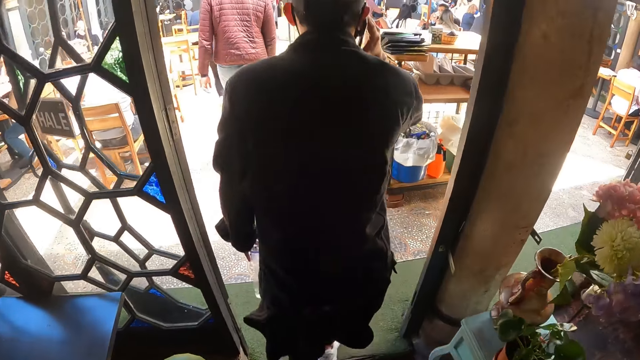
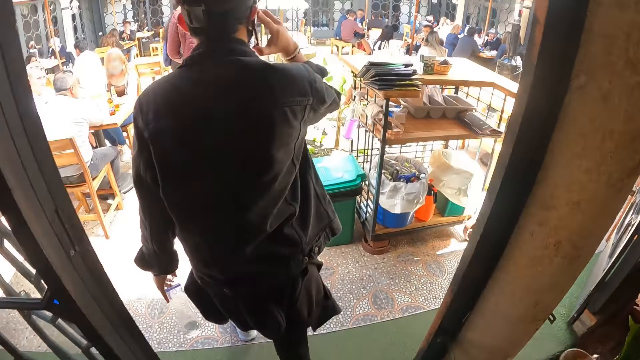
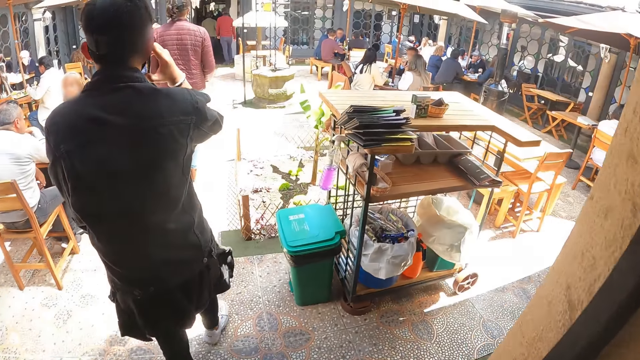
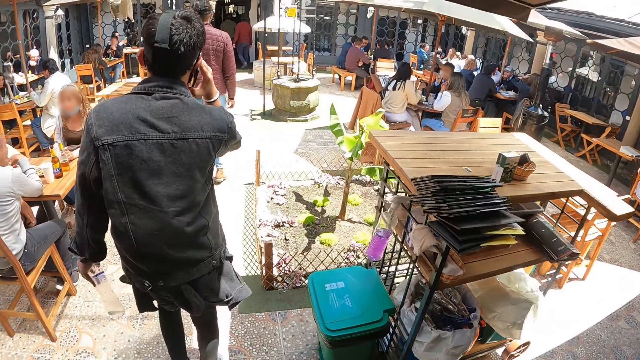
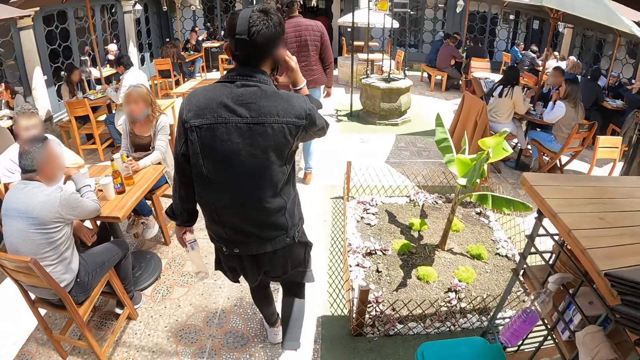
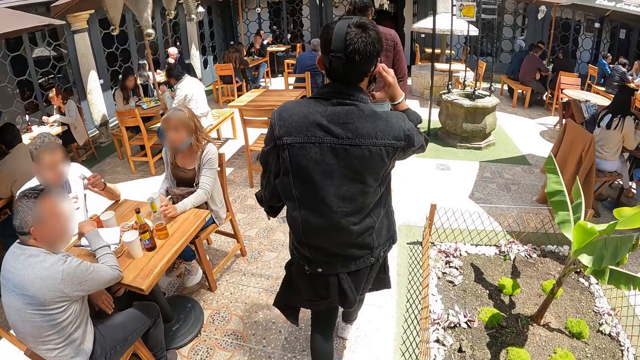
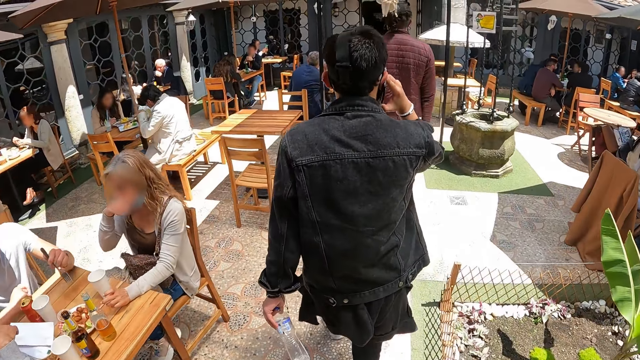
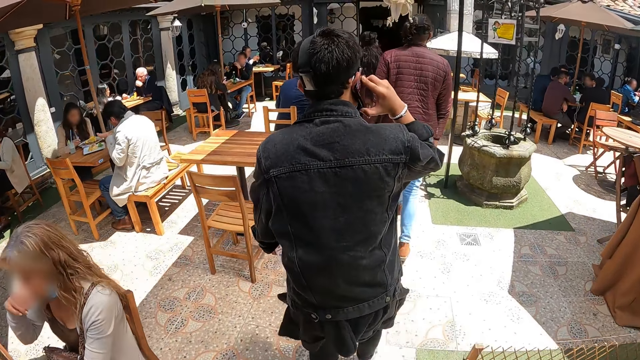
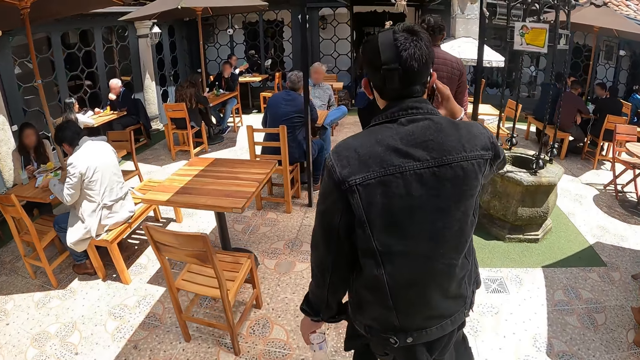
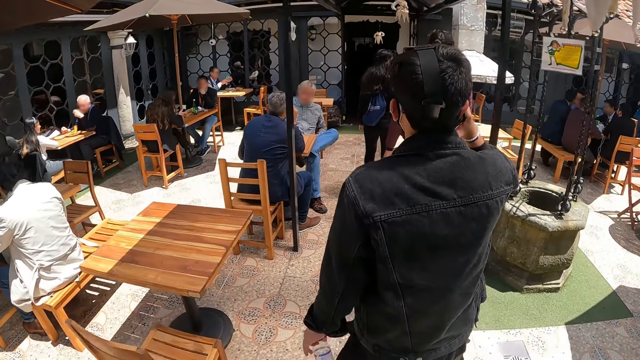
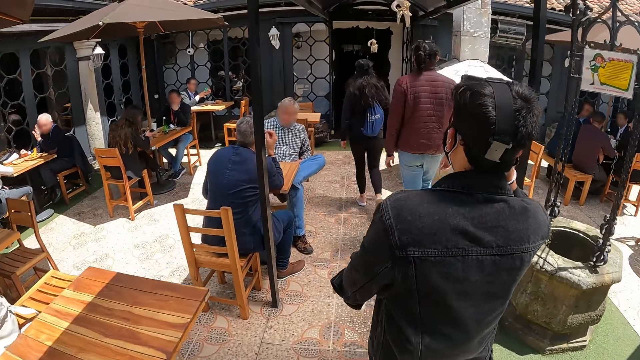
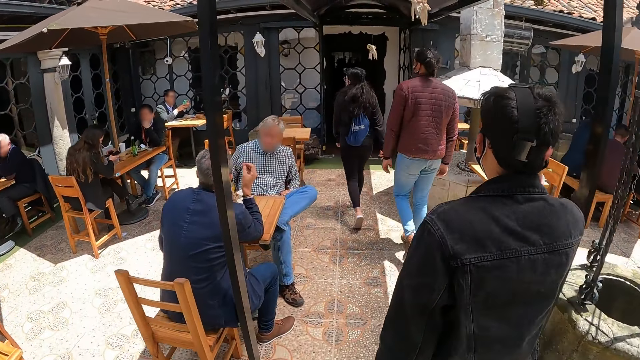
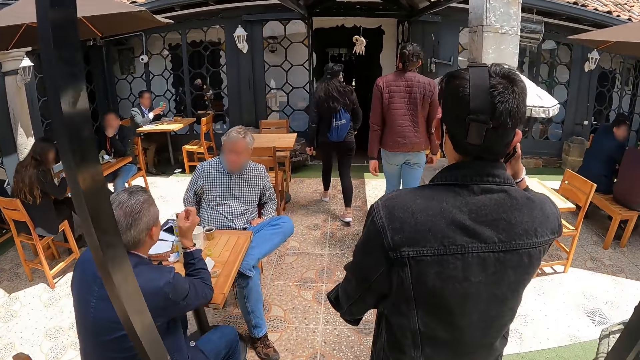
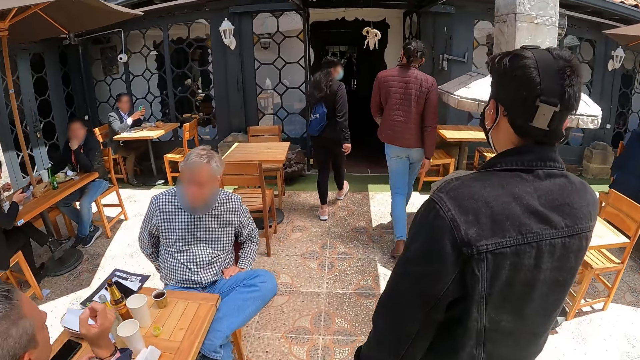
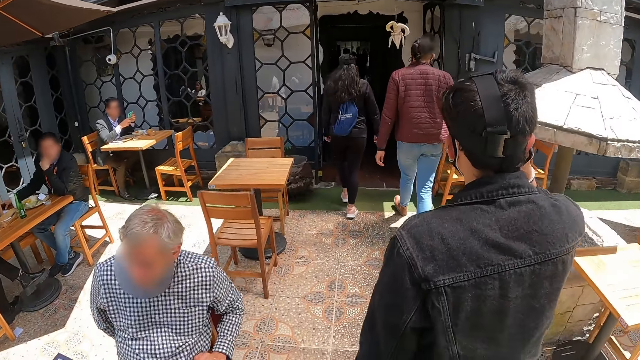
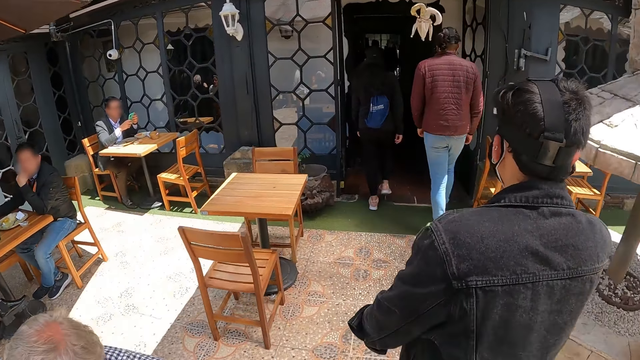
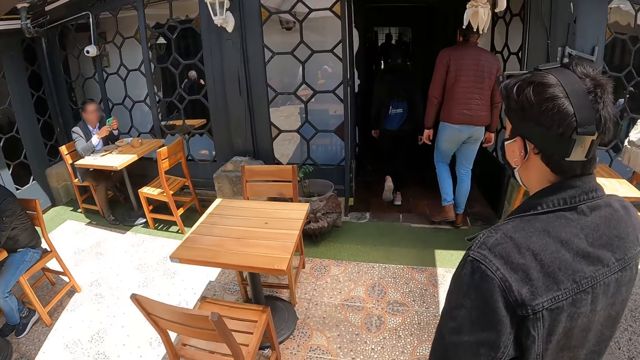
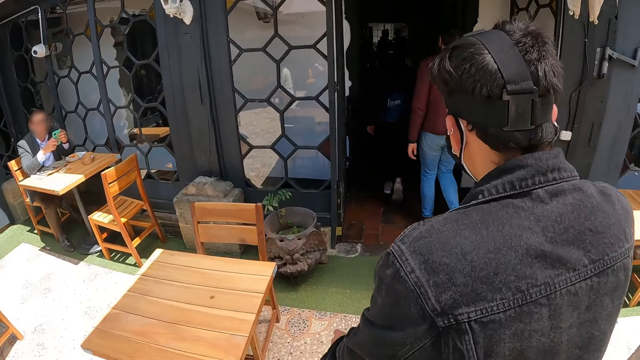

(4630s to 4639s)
The camera wearer walks ahead.

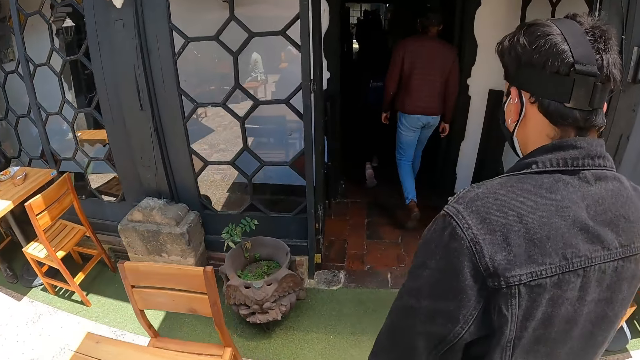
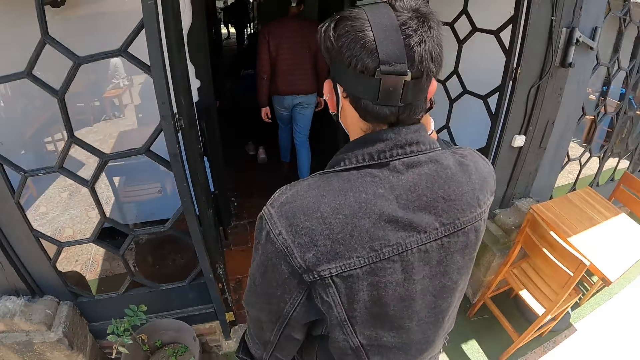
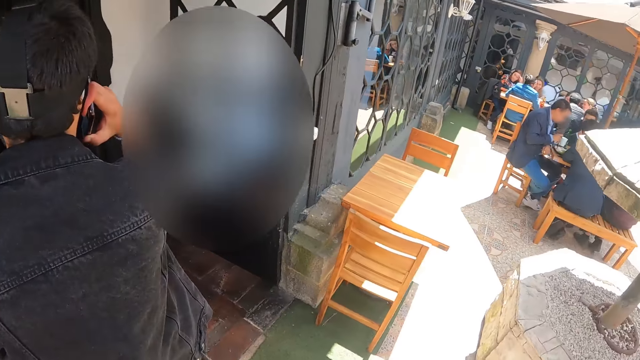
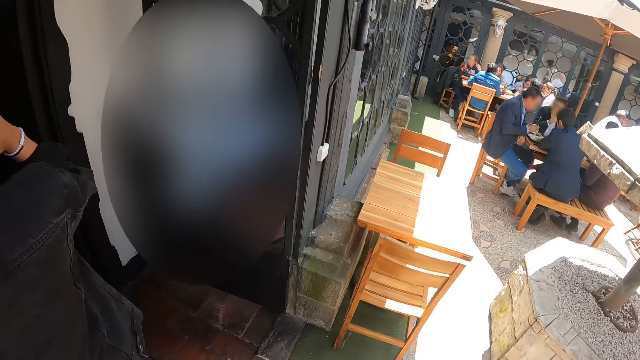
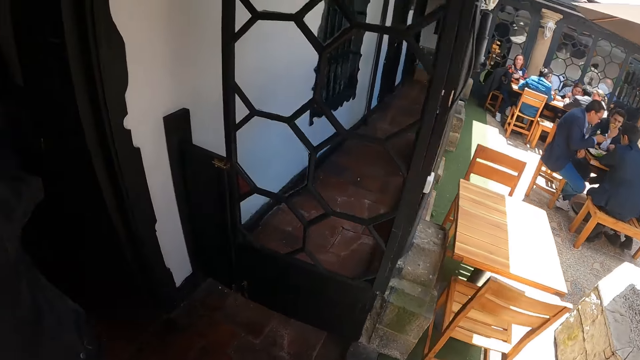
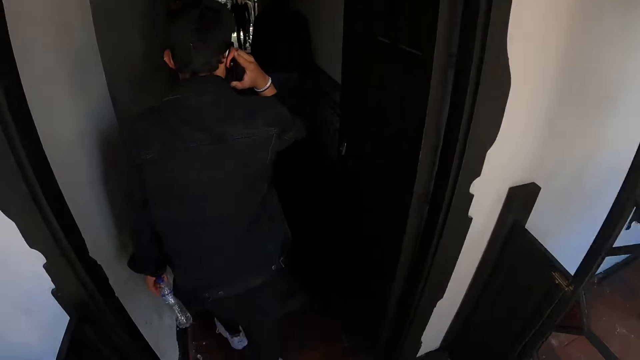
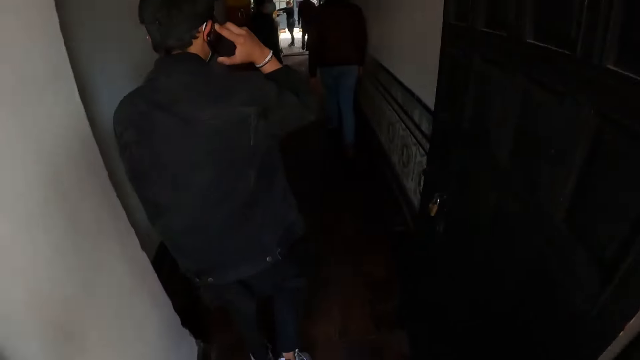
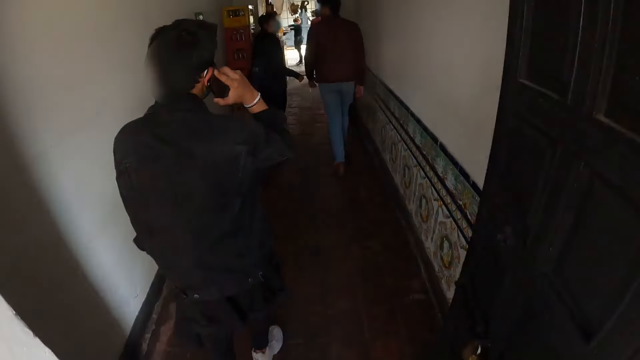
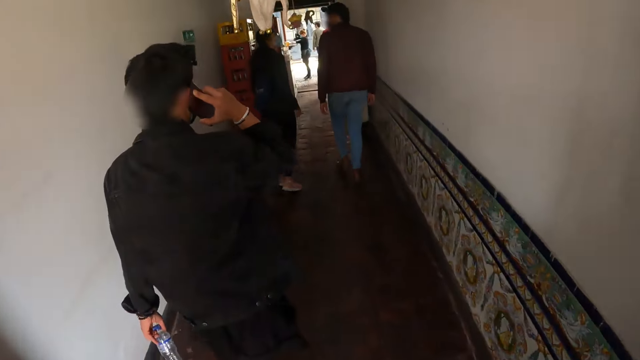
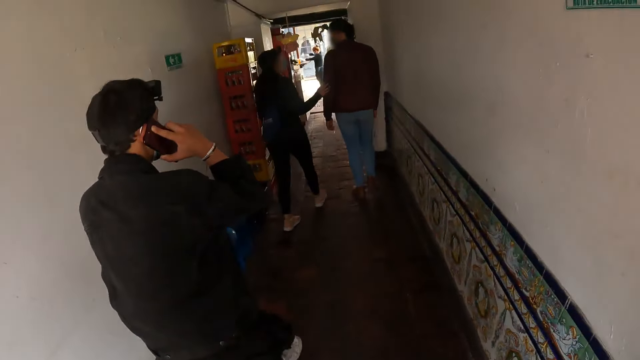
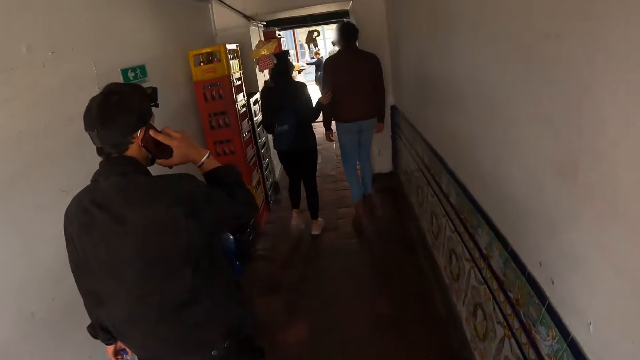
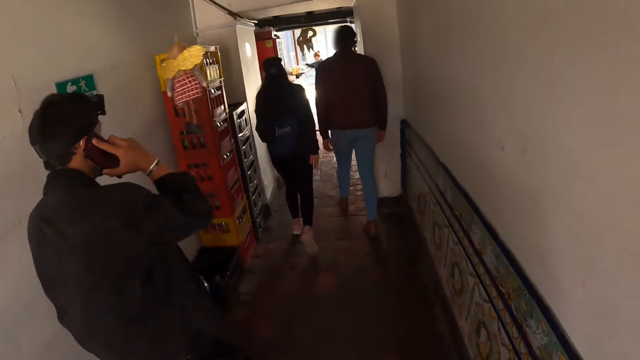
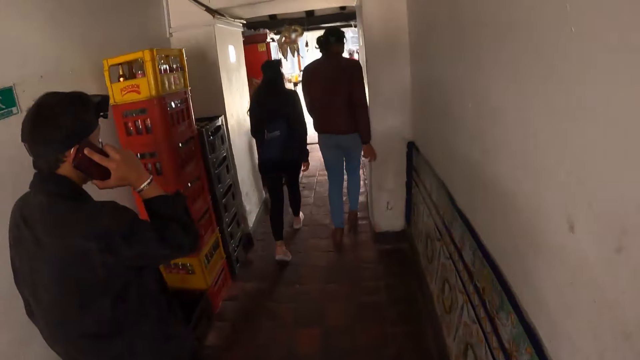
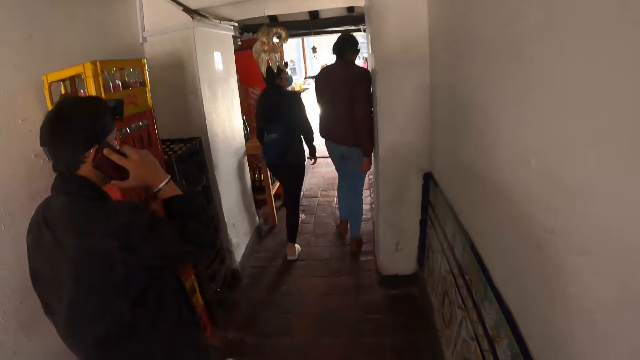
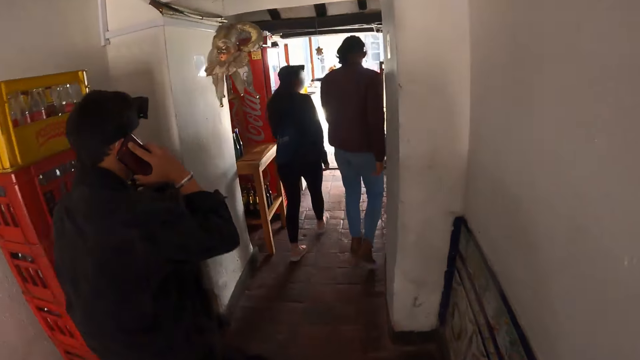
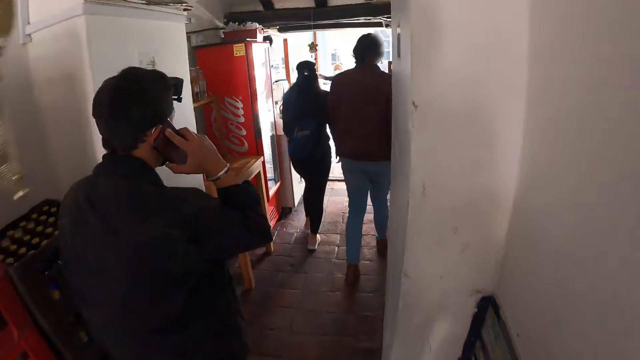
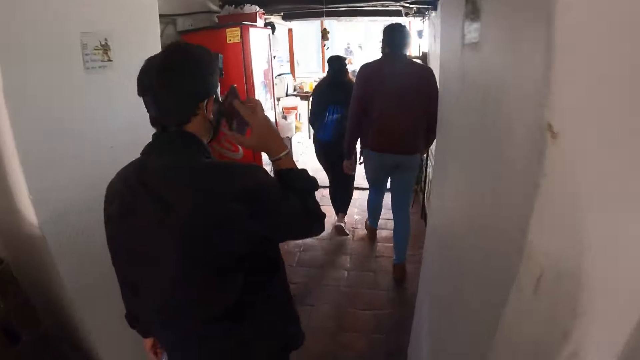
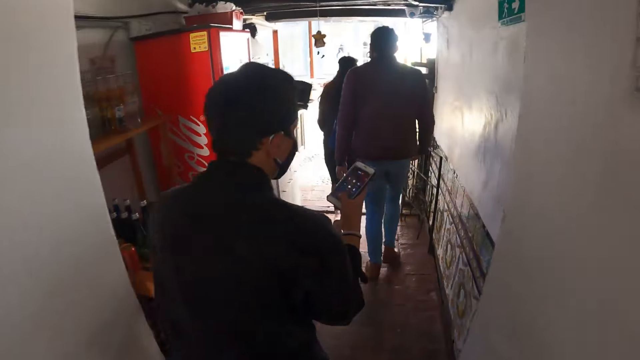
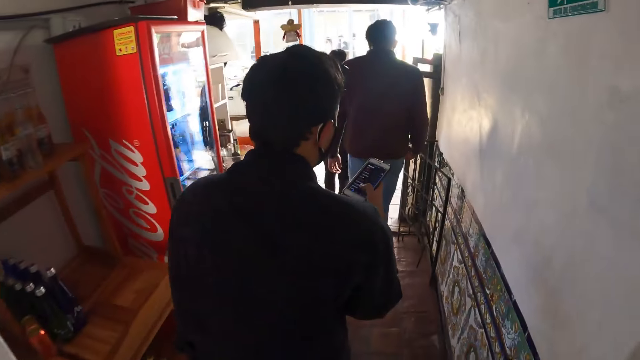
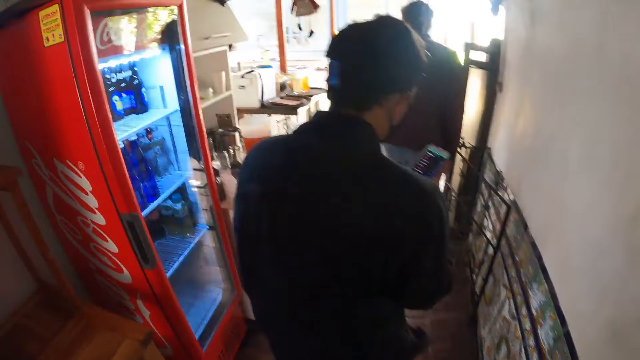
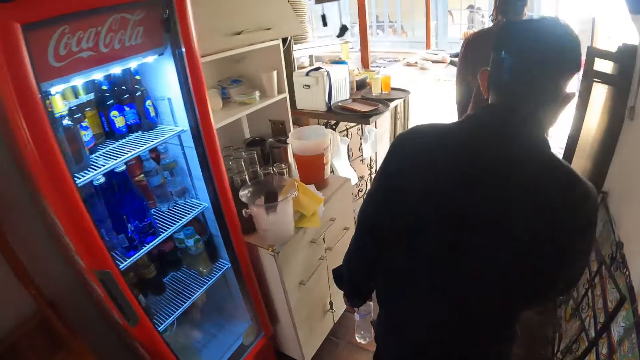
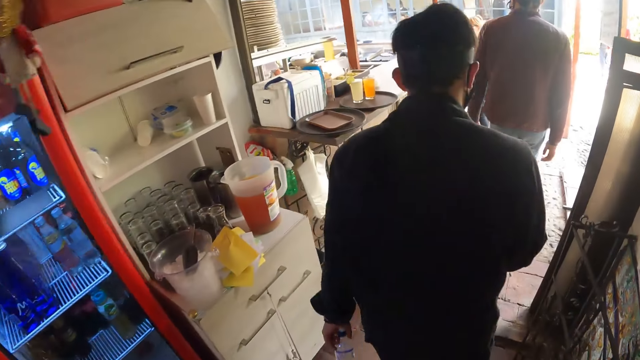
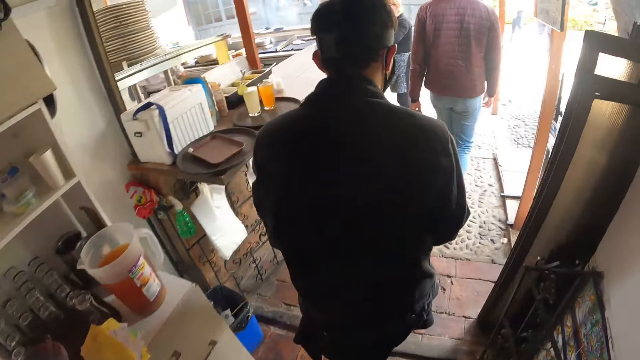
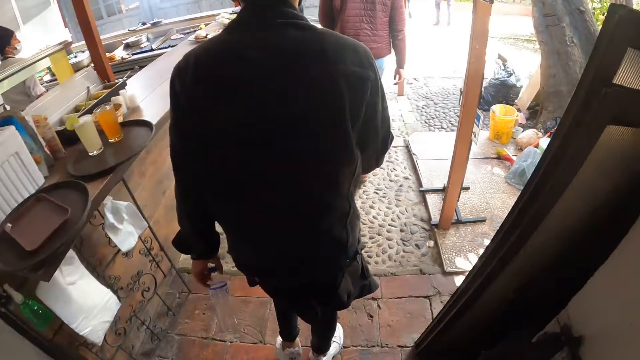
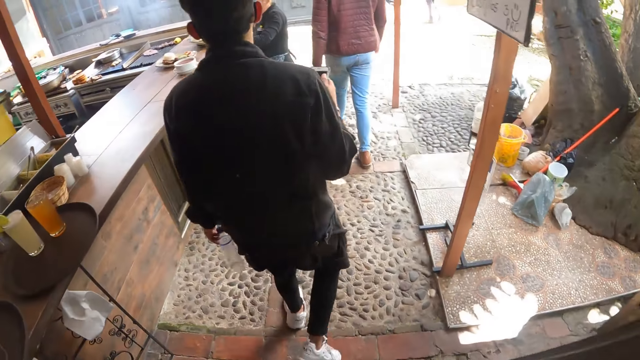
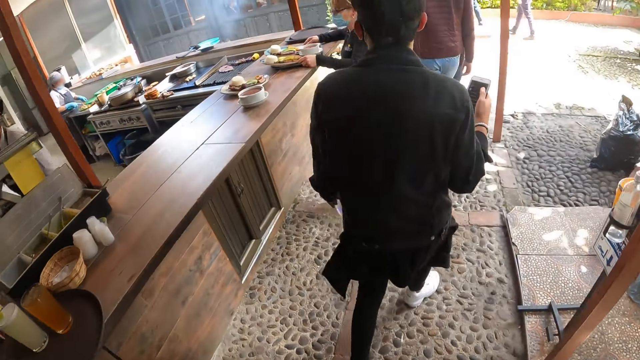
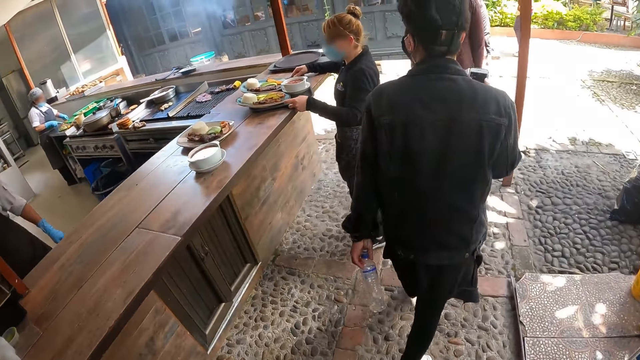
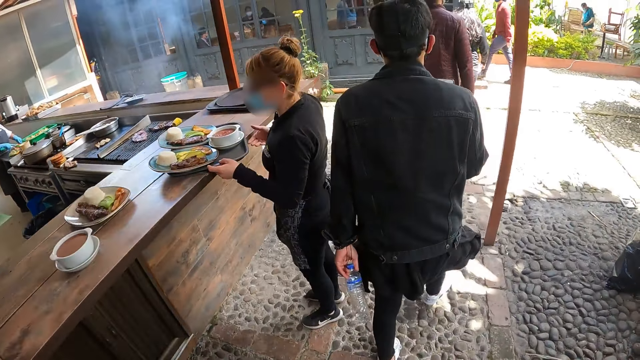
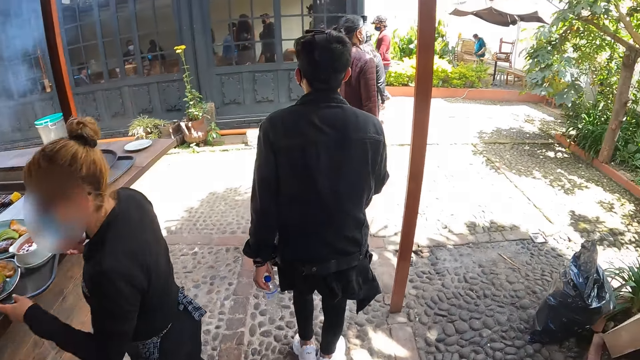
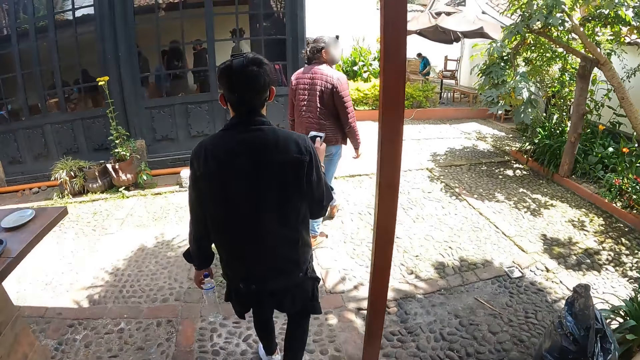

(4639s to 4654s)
The camera wearer looks aside. They walk ahead. A man operates on his phone. The camera wearer looks aside. They walk ahead.
